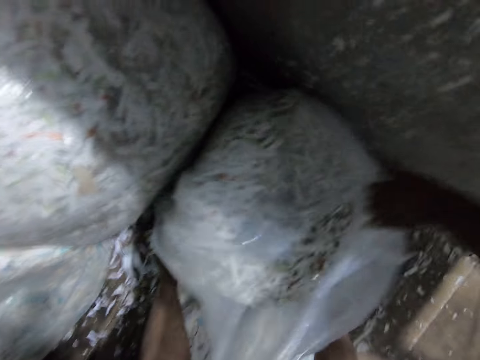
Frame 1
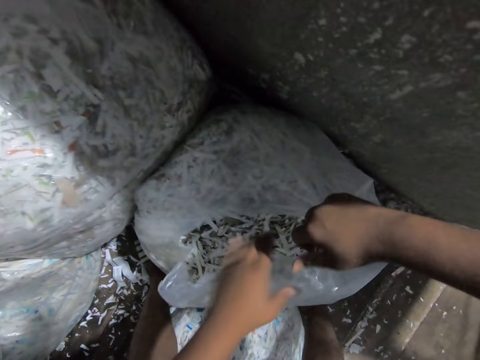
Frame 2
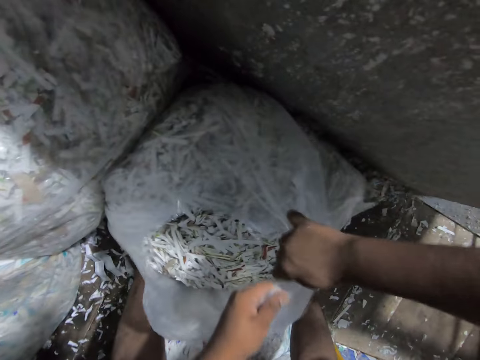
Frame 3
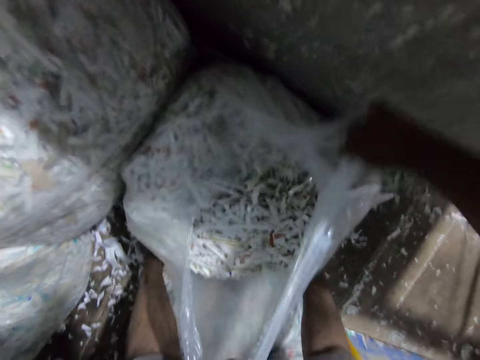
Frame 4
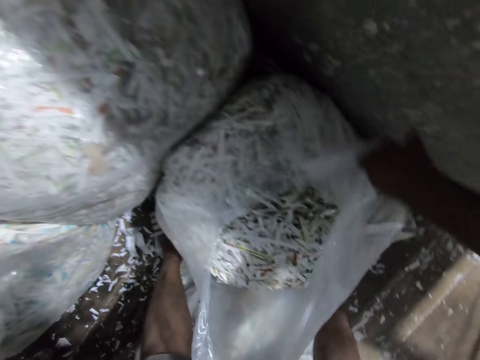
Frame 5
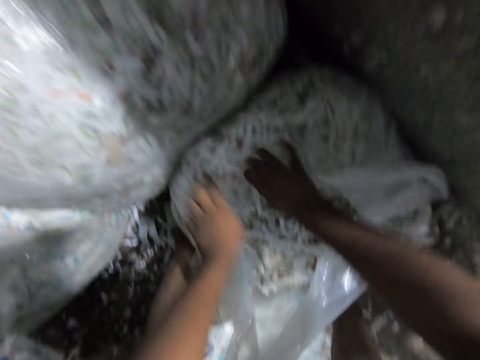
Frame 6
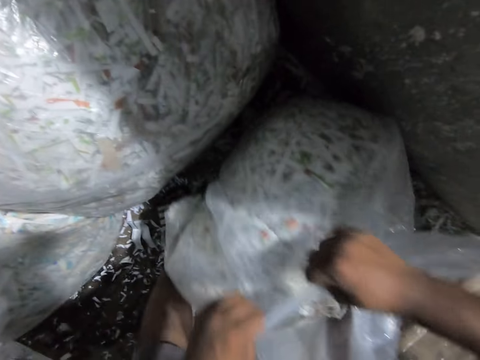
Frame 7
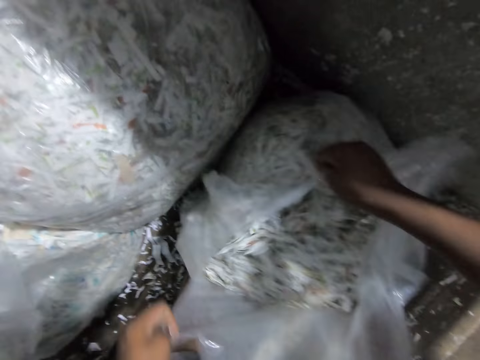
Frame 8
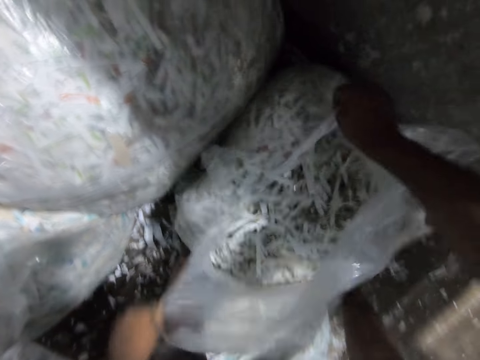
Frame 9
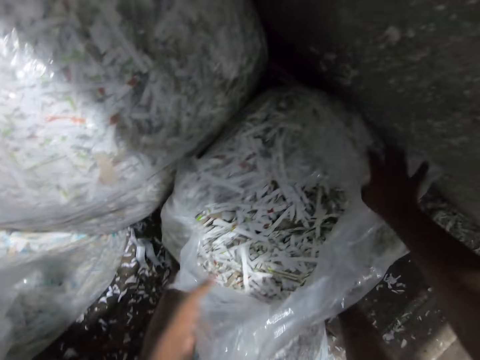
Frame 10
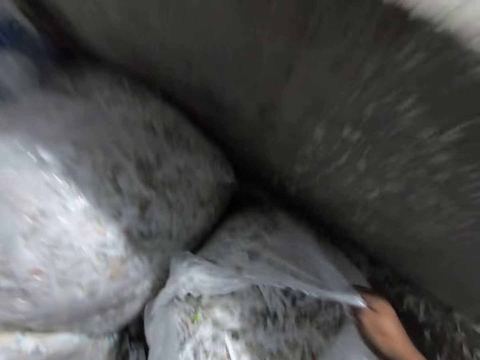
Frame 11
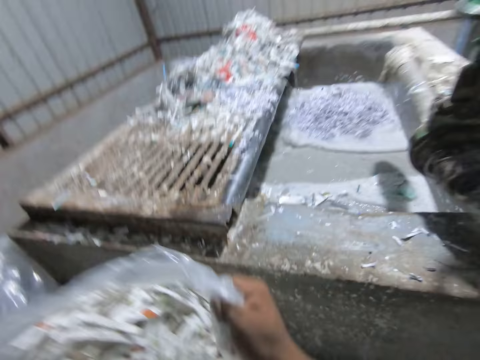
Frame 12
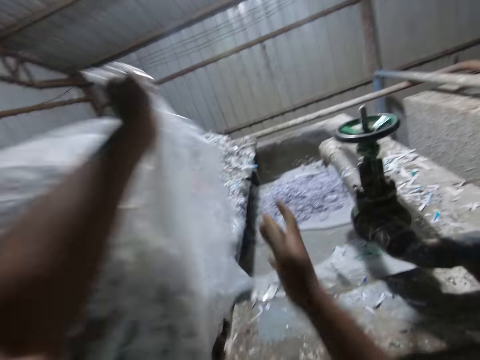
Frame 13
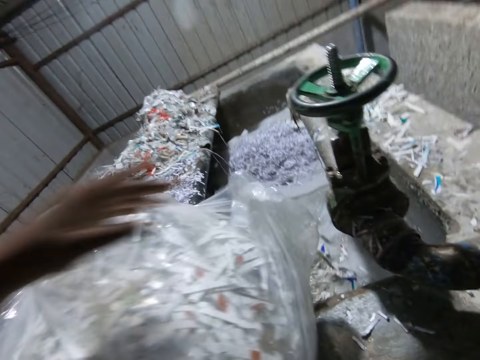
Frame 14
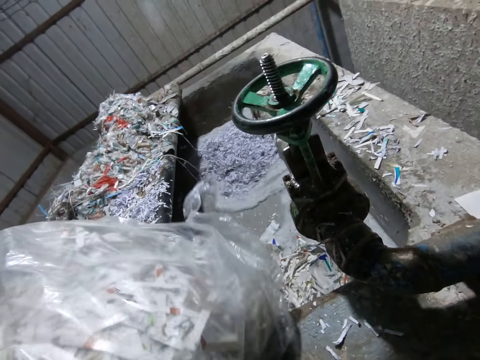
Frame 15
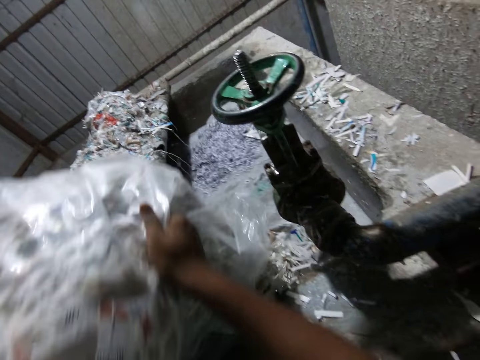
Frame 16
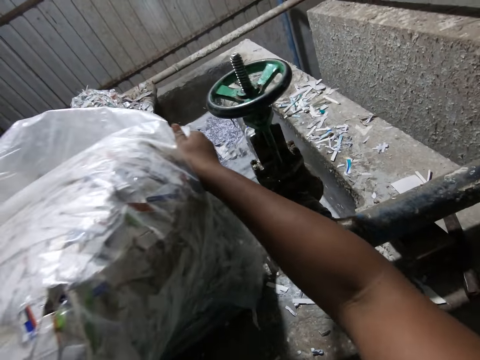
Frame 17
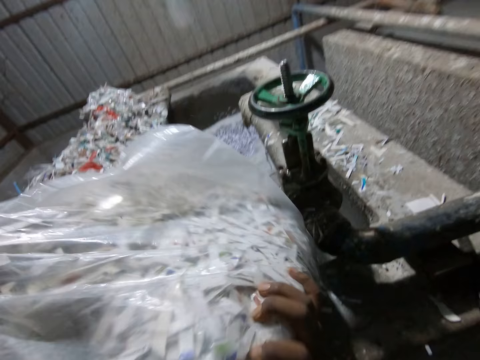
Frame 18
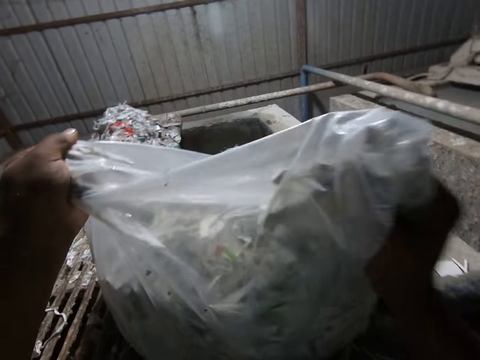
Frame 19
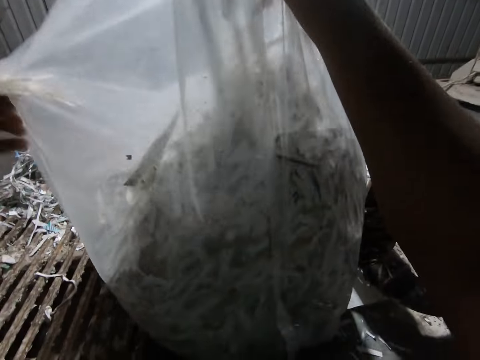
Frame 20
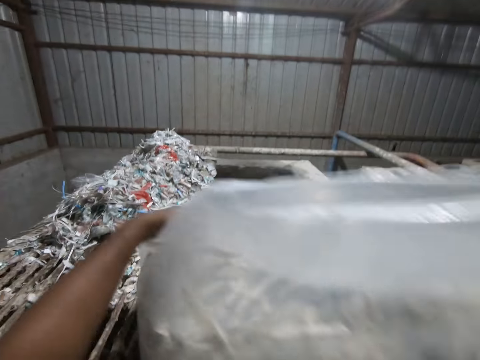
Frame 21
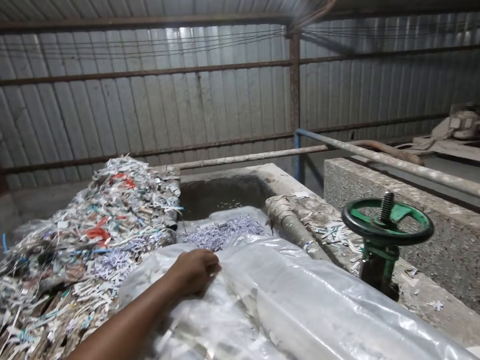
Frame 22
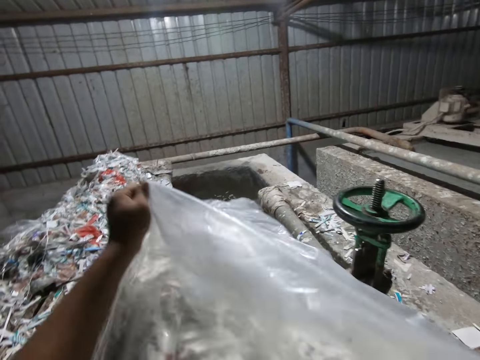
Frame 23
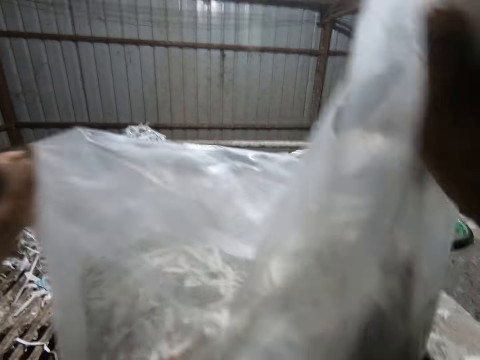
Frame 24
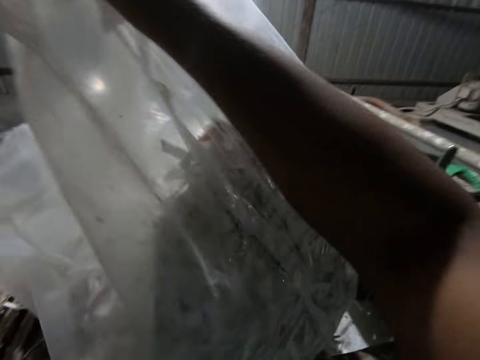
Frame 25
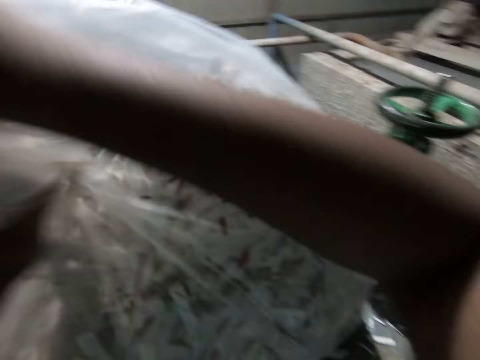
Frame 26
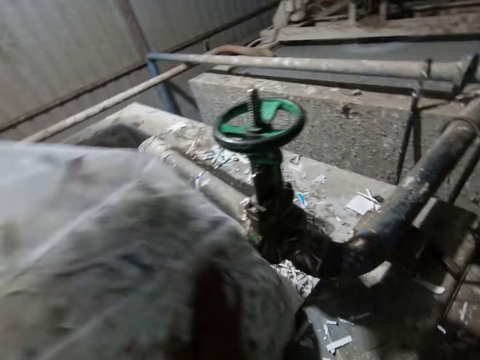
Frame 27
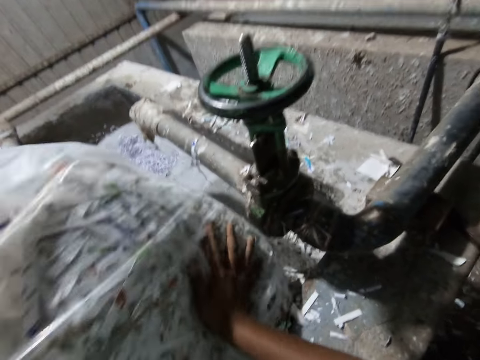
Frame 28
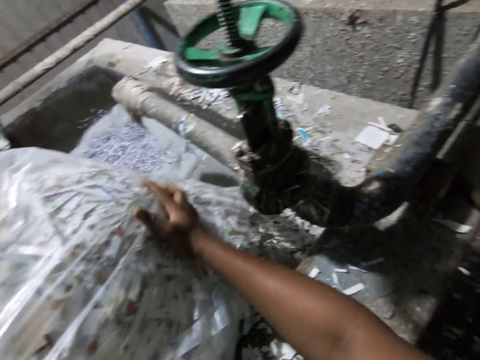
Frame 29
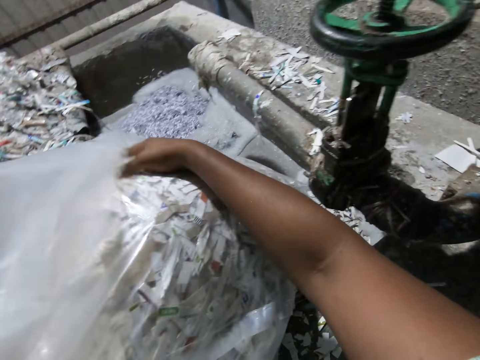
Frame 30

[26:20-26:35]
The camera wearer lifts up the plastic bag with both hands. He pours the pieces of paper in the plastic bag into the paper pulp machine with both hands.

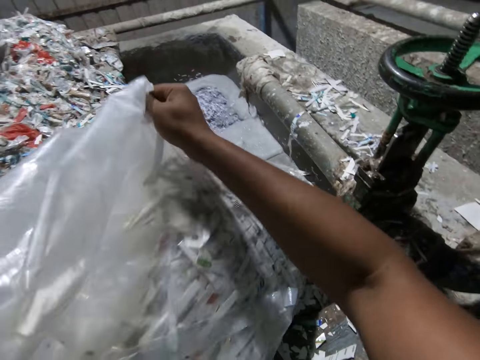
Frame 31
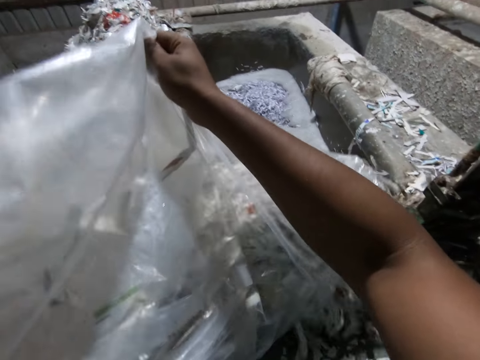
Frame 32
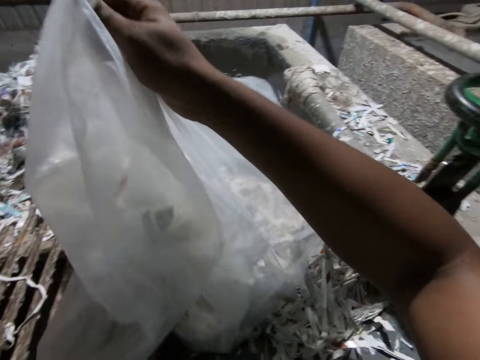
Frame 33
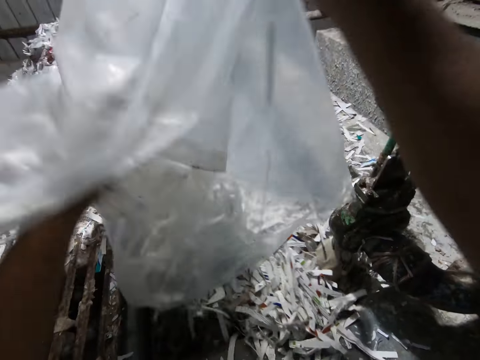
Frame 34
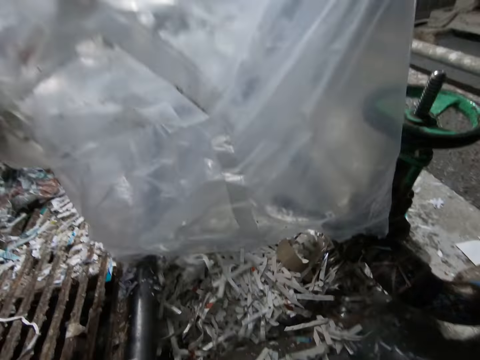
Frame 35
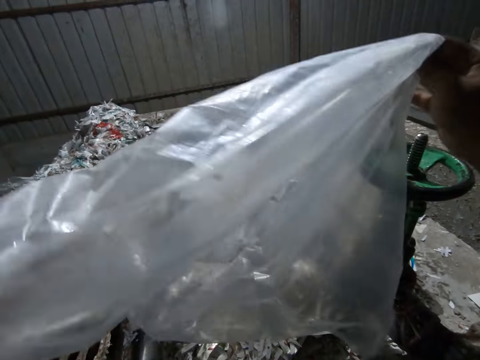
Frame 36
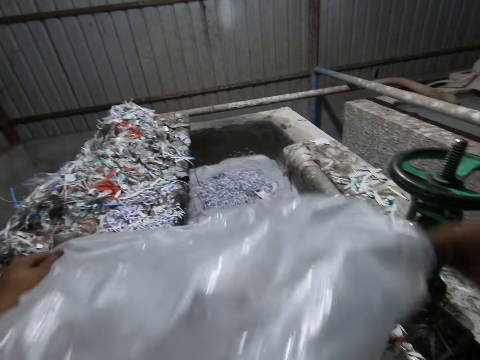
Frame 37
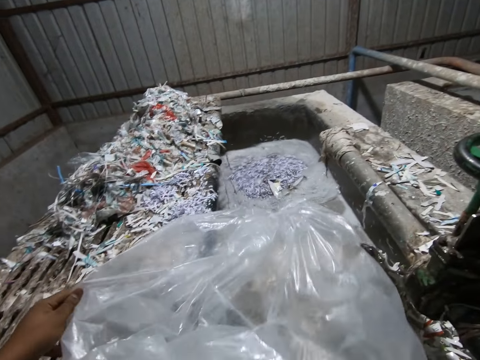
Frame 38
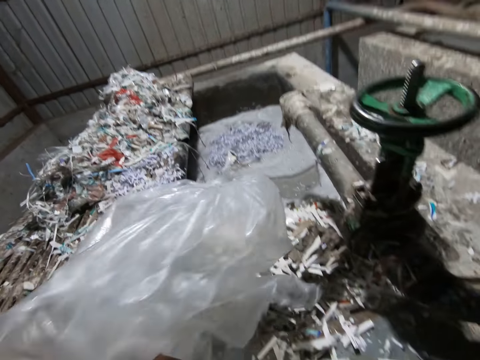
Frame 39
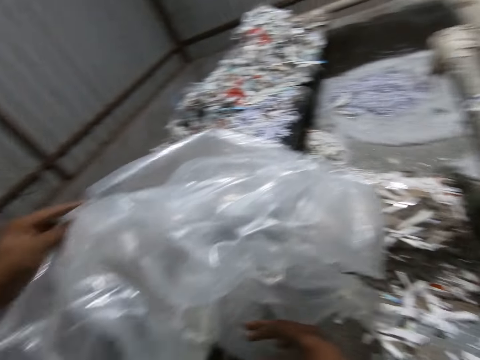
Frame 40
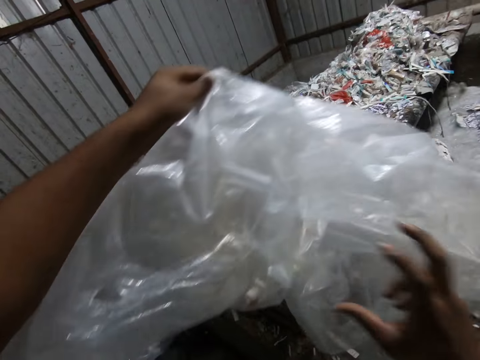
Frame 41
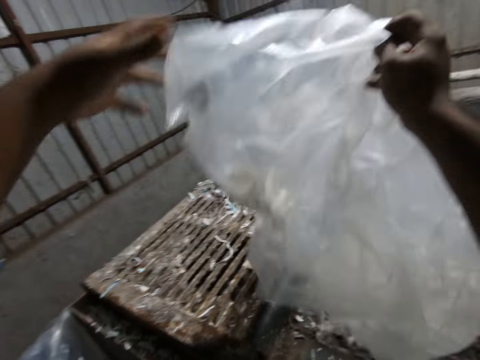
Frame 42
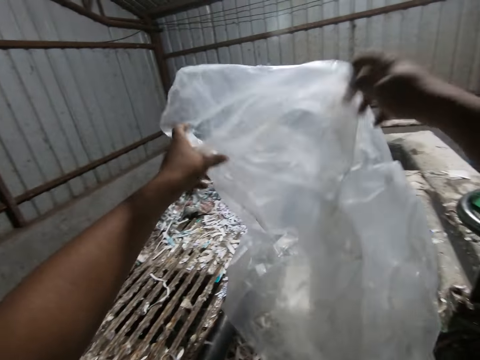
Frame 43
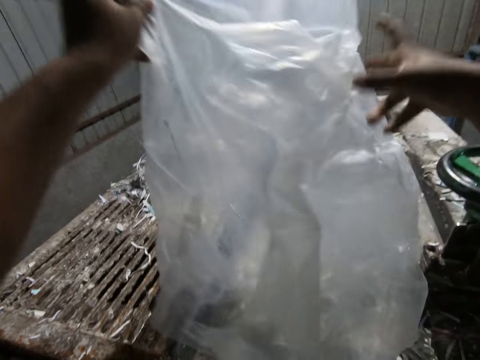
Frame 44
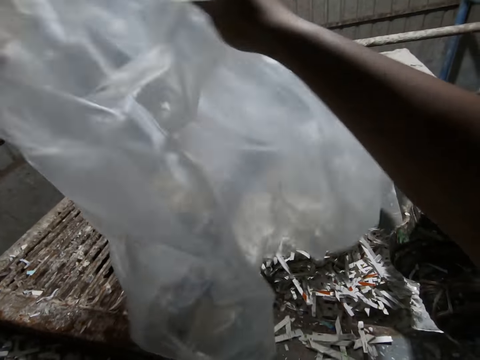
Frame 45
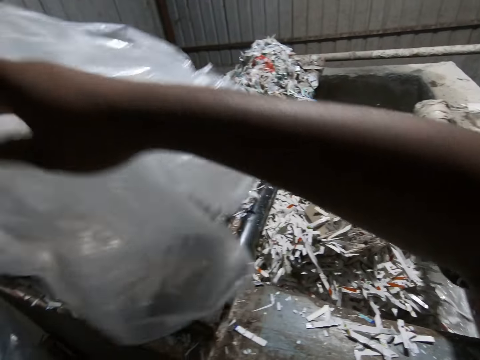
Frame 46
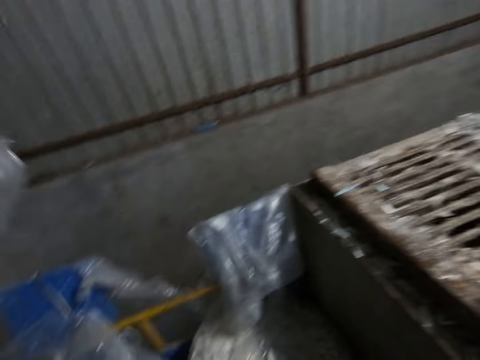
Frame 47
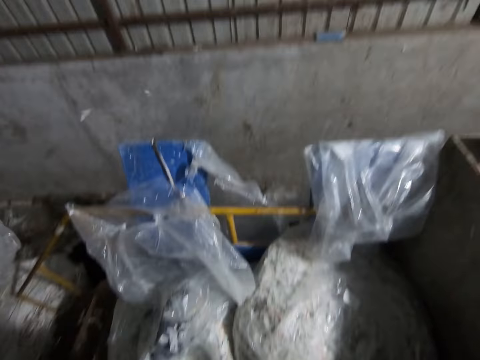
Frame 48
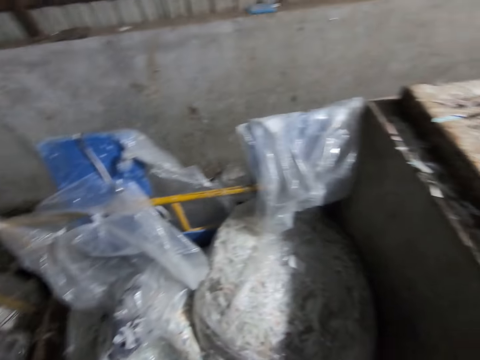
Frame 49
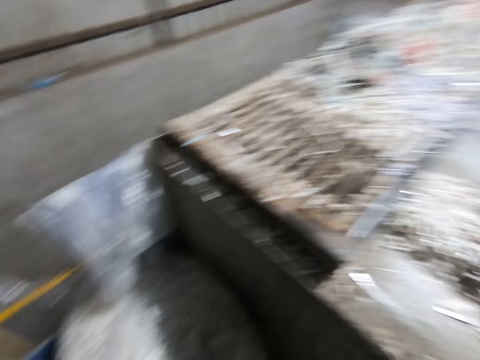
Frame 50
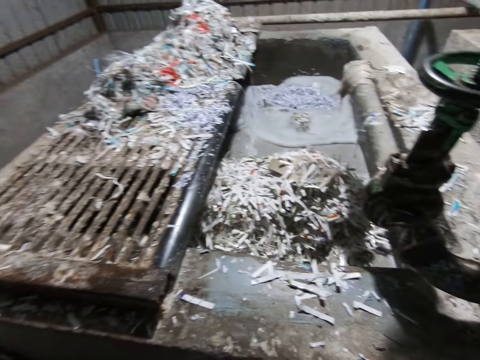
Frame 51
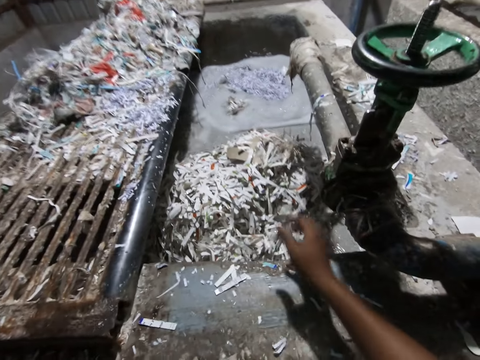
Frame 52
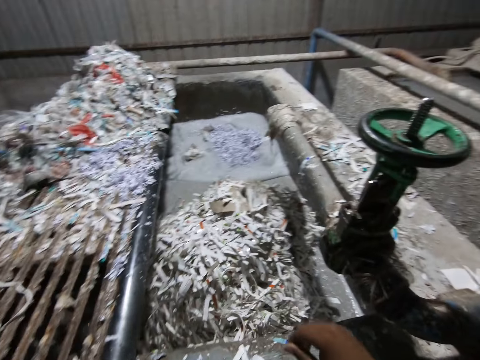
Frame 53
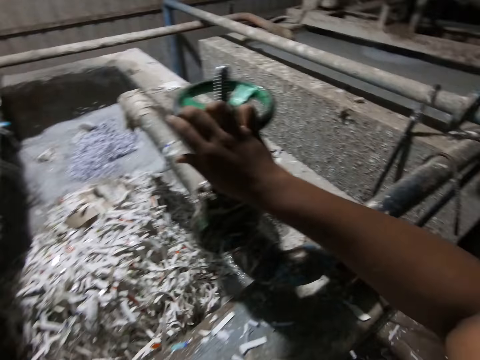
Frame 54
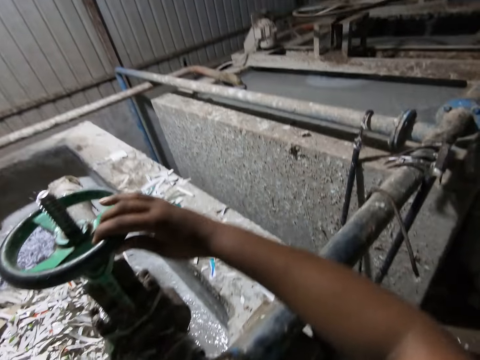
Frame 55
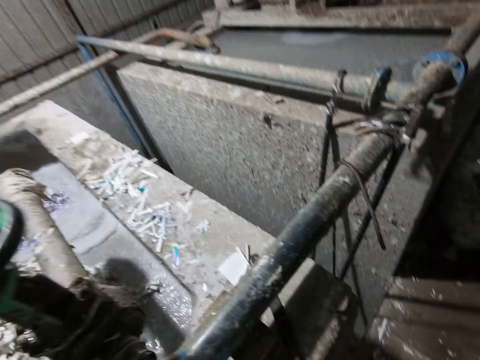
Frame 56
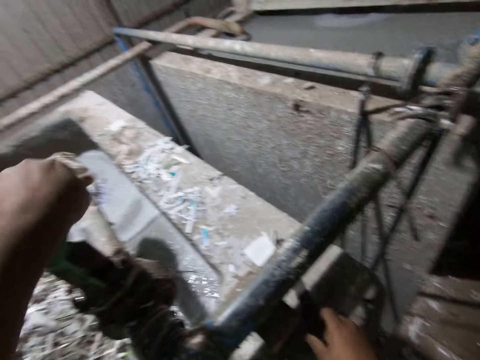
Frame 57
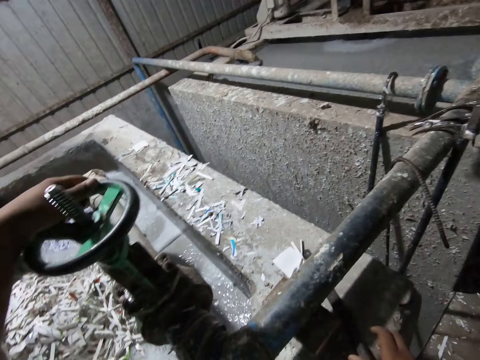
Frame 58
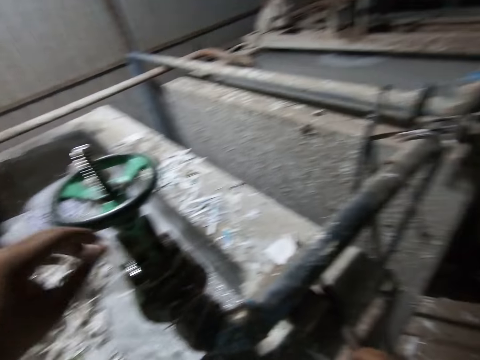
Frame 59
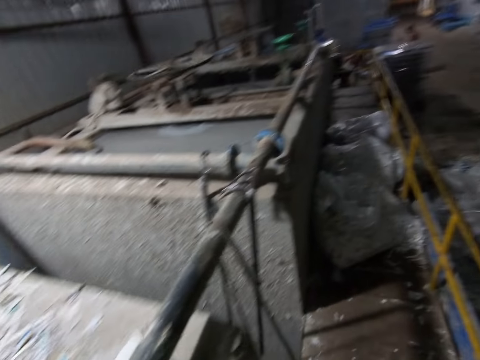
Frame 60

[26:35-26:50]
The camera wearer adjusts a polythene bag. He drops the plastic bag on the ground with his left hand. He turns around. He pushes pieces of paper into the paper pulp machine with his right hand. He turns a lever attached to the paper pulp machine with his right hand. He adjusts a tap holder. He turns the lever attached to the paper pulp machine with his left hand.
